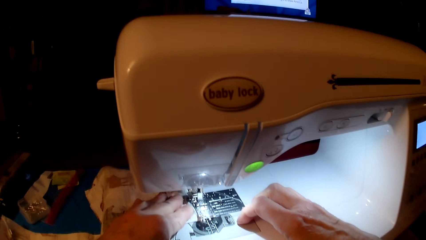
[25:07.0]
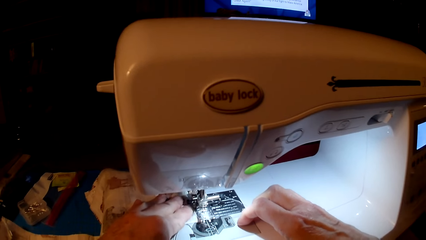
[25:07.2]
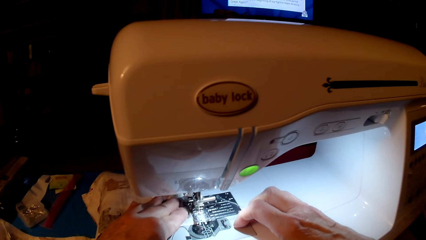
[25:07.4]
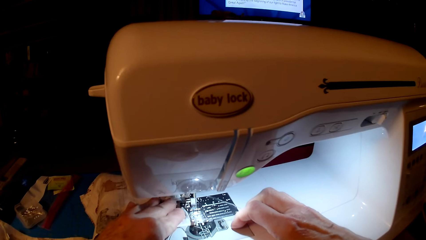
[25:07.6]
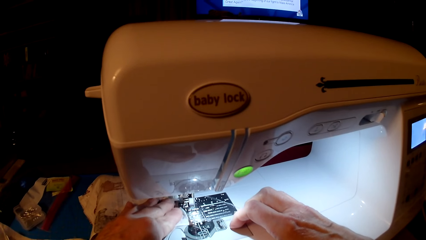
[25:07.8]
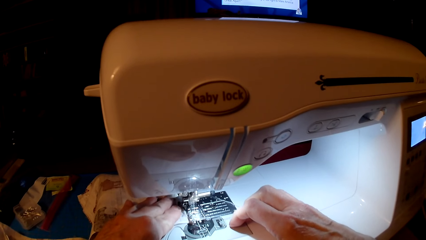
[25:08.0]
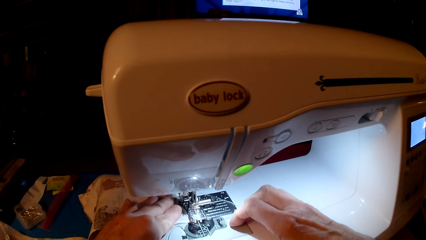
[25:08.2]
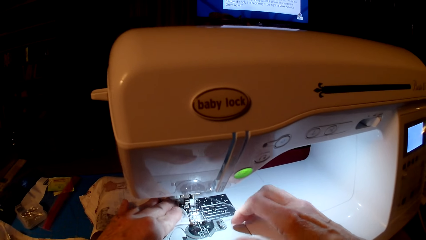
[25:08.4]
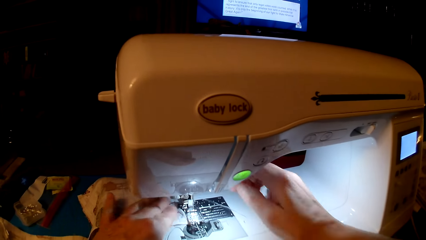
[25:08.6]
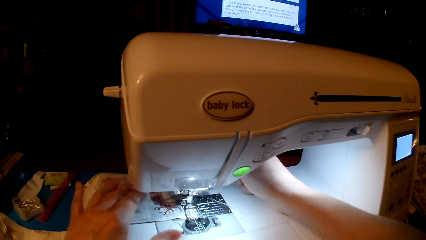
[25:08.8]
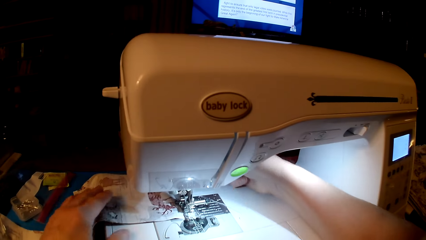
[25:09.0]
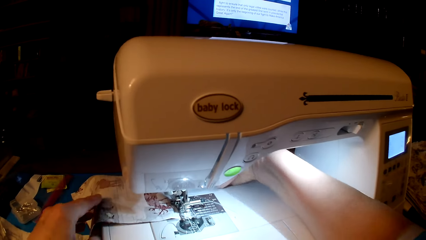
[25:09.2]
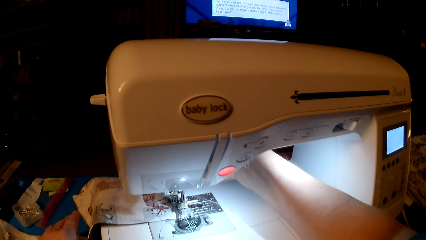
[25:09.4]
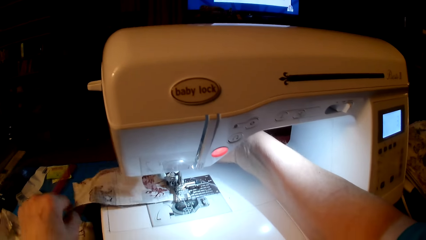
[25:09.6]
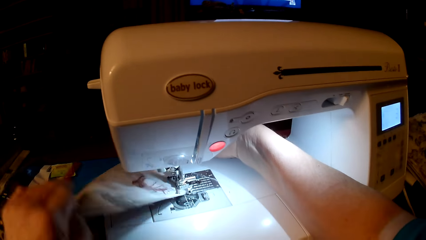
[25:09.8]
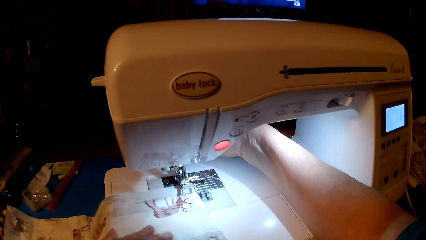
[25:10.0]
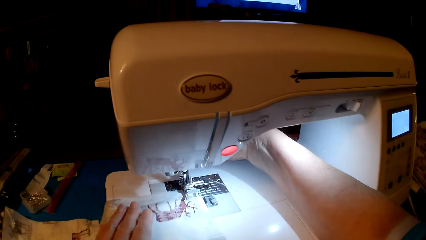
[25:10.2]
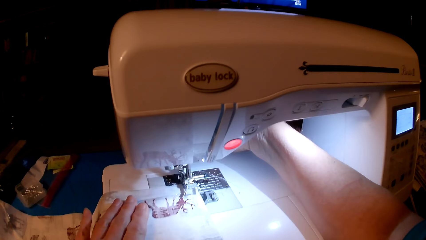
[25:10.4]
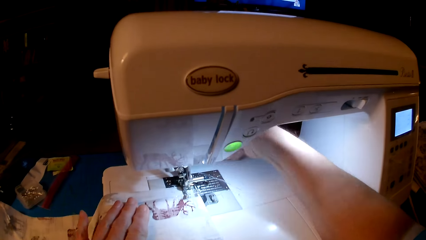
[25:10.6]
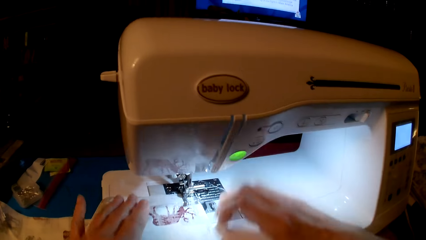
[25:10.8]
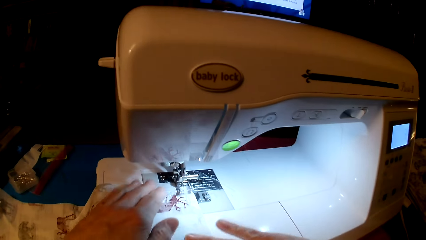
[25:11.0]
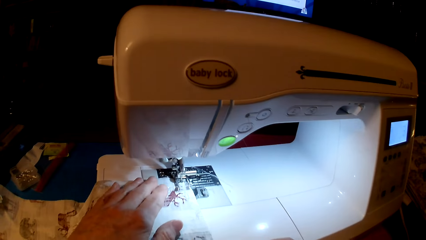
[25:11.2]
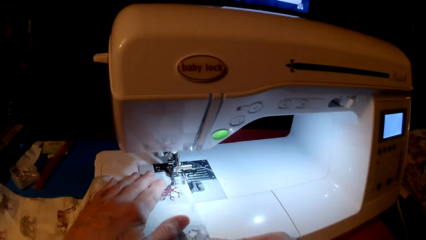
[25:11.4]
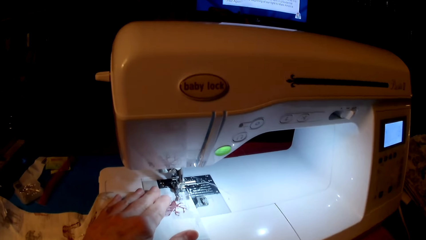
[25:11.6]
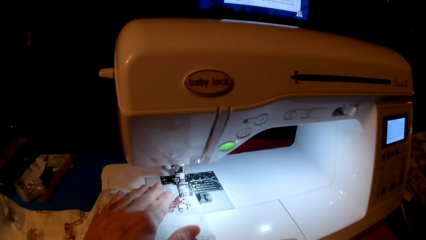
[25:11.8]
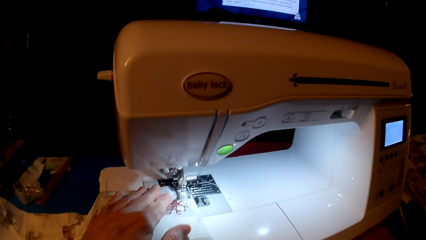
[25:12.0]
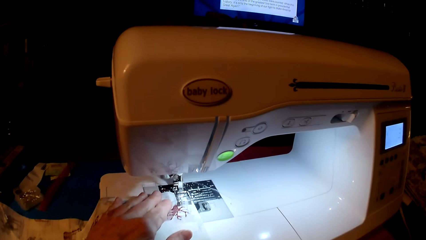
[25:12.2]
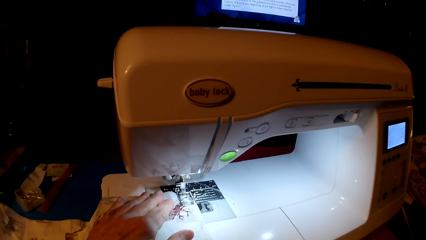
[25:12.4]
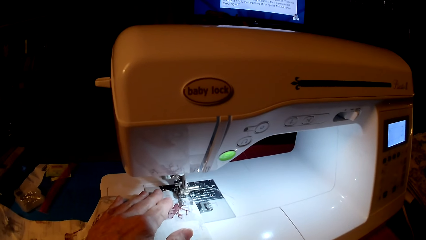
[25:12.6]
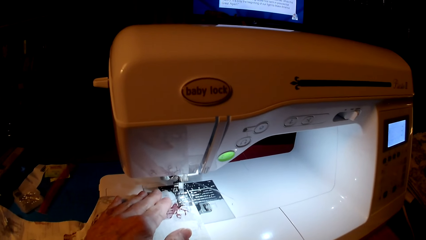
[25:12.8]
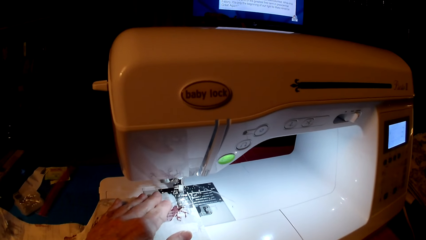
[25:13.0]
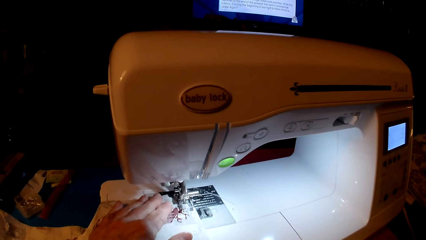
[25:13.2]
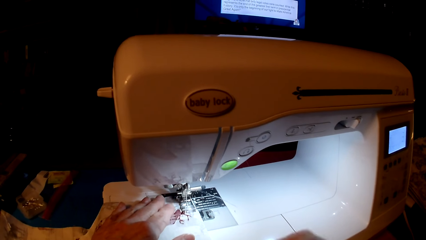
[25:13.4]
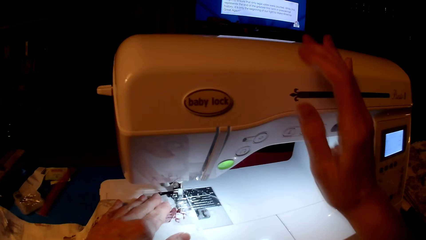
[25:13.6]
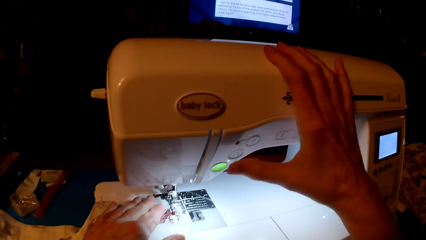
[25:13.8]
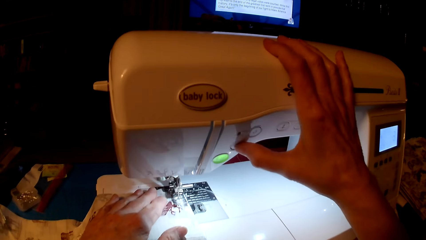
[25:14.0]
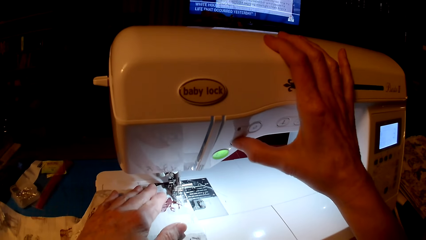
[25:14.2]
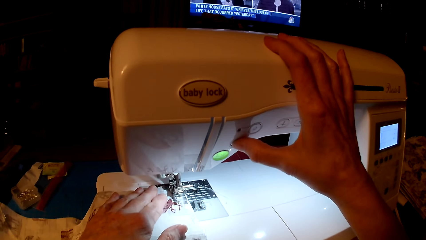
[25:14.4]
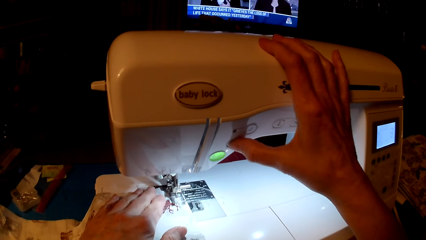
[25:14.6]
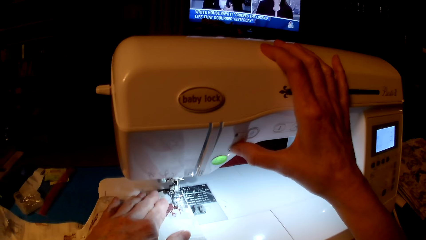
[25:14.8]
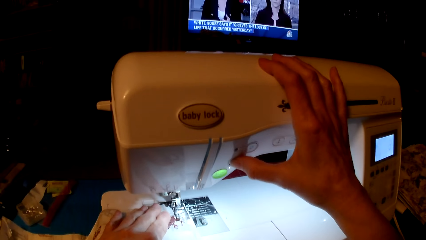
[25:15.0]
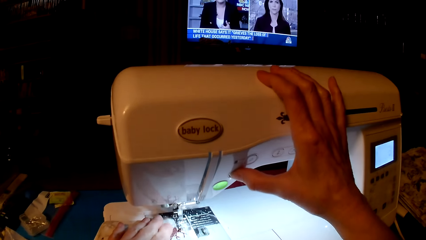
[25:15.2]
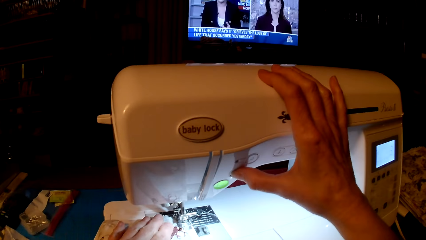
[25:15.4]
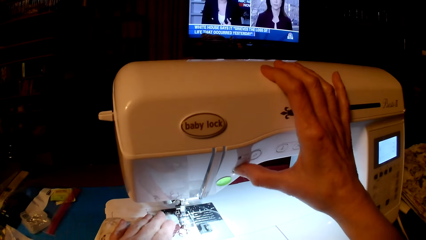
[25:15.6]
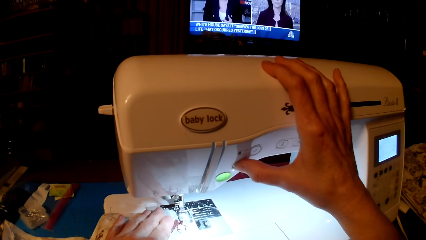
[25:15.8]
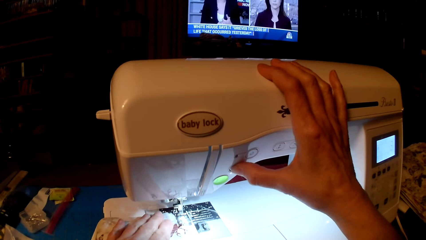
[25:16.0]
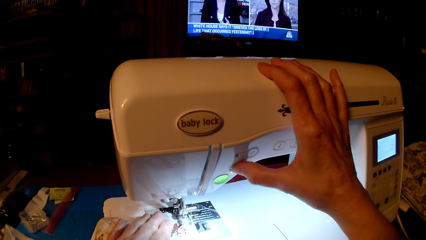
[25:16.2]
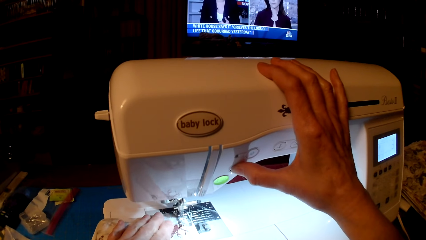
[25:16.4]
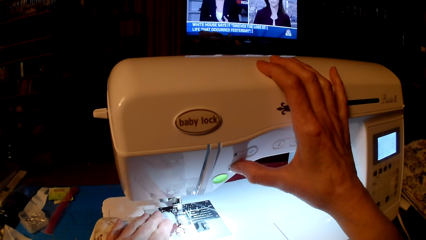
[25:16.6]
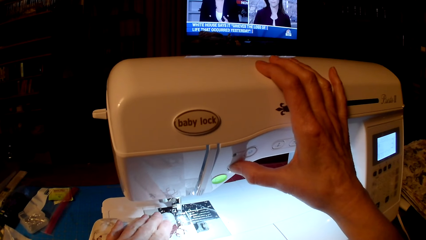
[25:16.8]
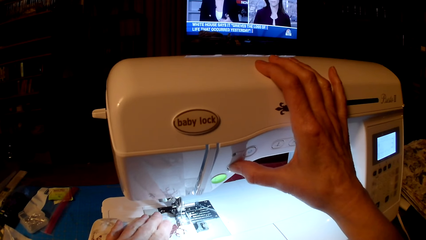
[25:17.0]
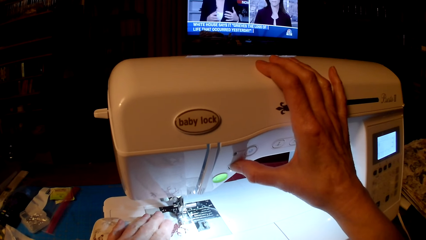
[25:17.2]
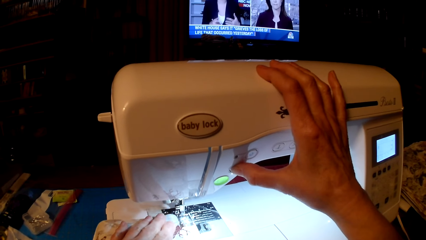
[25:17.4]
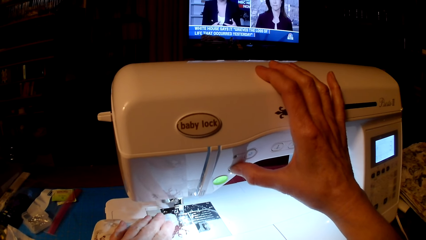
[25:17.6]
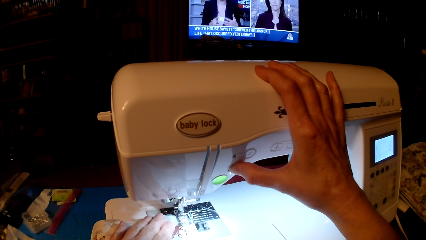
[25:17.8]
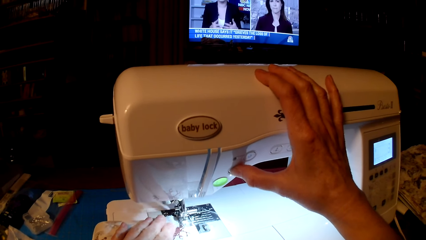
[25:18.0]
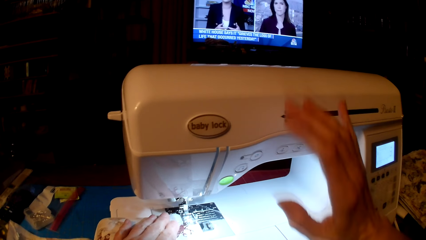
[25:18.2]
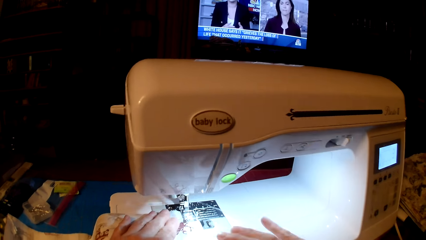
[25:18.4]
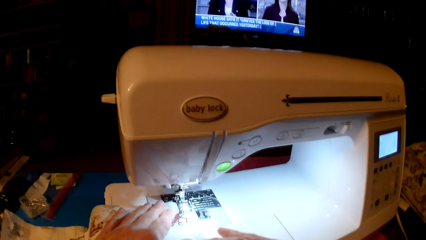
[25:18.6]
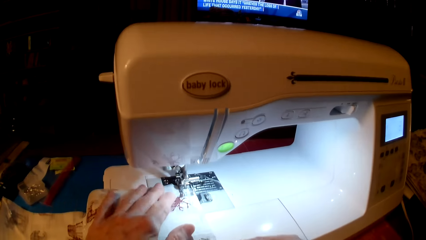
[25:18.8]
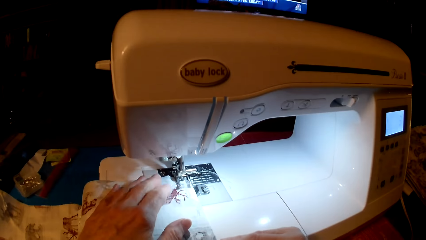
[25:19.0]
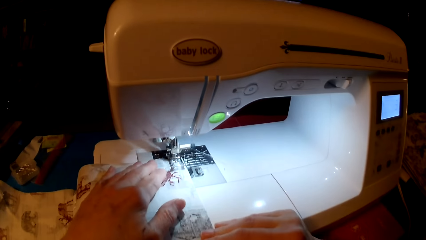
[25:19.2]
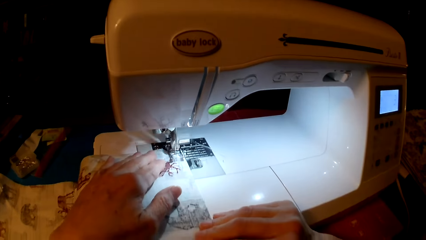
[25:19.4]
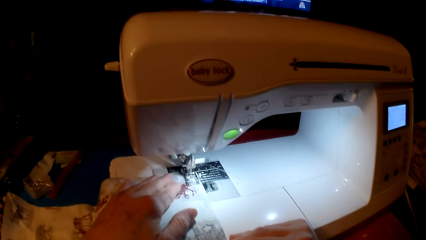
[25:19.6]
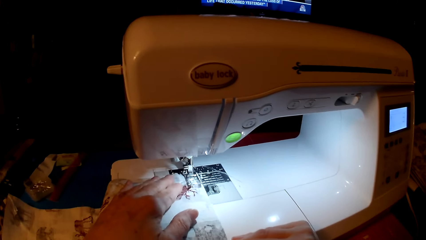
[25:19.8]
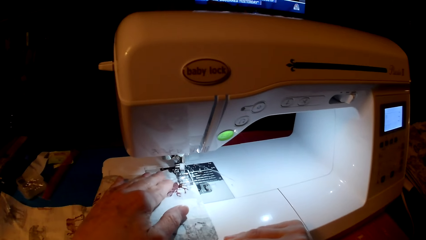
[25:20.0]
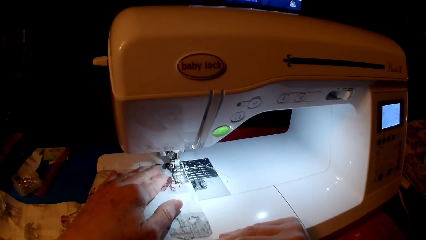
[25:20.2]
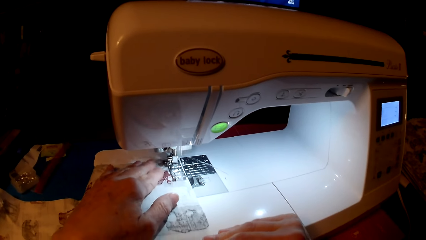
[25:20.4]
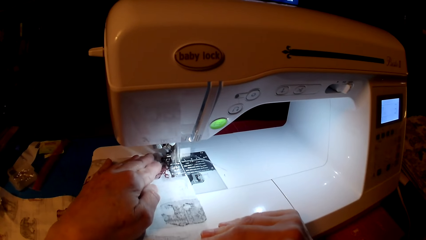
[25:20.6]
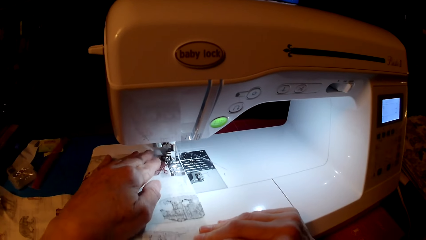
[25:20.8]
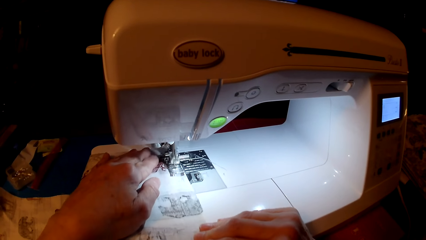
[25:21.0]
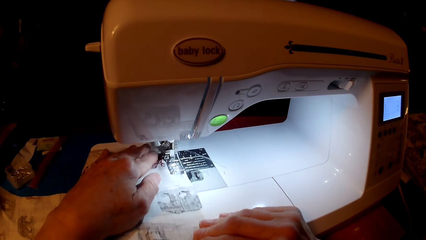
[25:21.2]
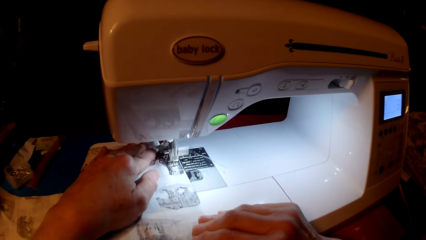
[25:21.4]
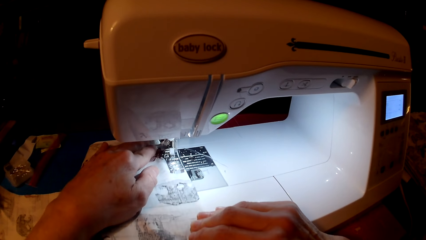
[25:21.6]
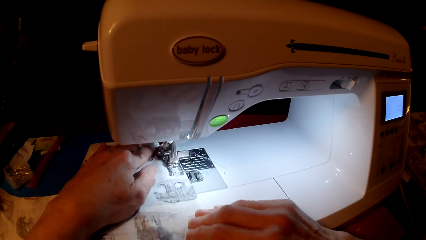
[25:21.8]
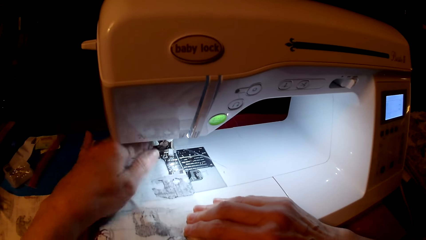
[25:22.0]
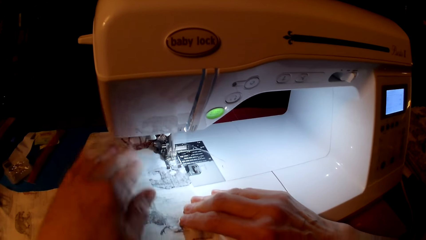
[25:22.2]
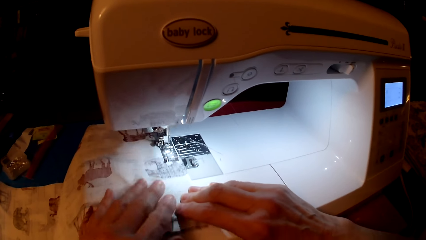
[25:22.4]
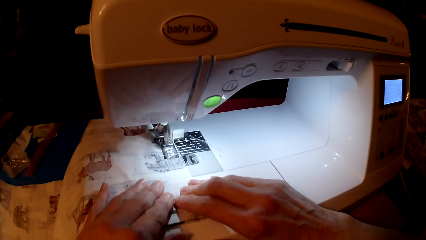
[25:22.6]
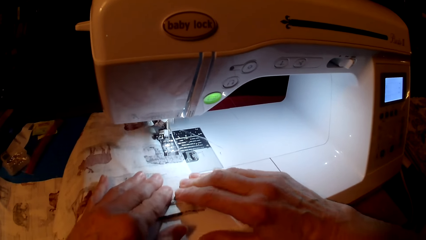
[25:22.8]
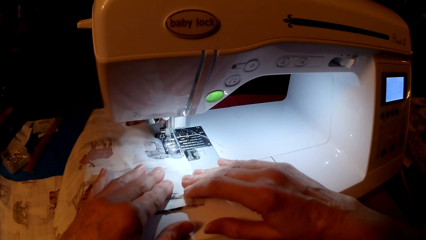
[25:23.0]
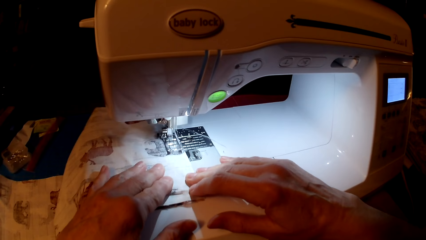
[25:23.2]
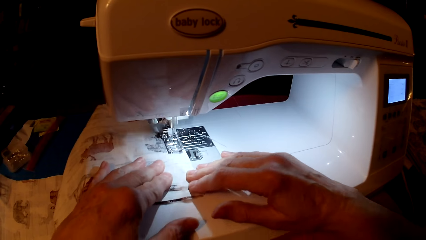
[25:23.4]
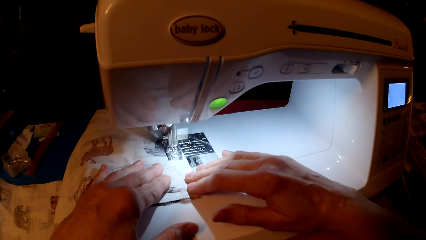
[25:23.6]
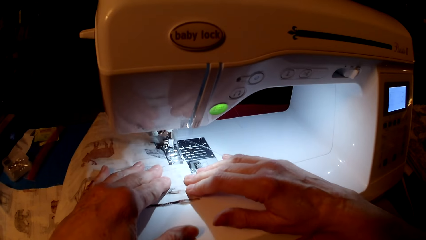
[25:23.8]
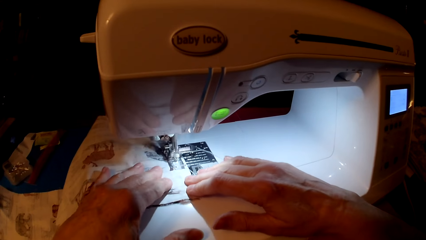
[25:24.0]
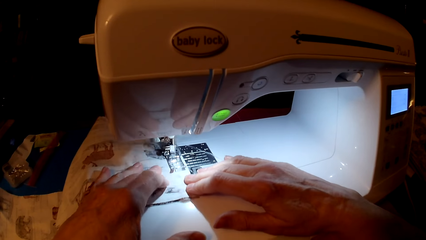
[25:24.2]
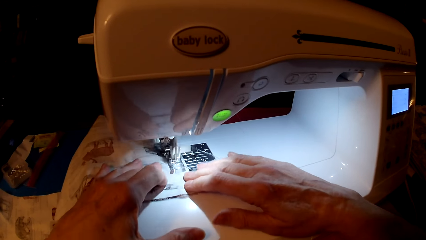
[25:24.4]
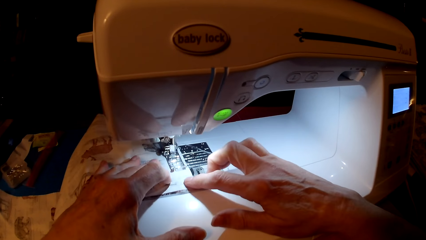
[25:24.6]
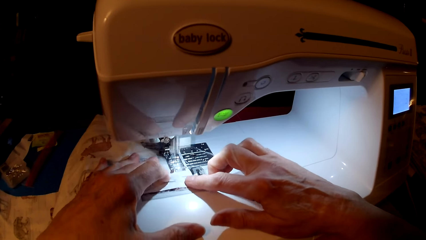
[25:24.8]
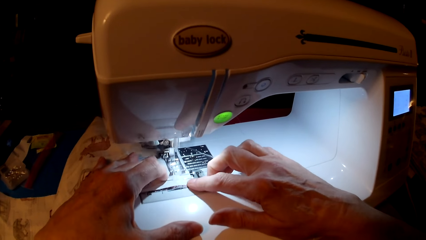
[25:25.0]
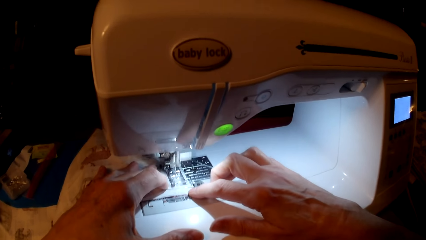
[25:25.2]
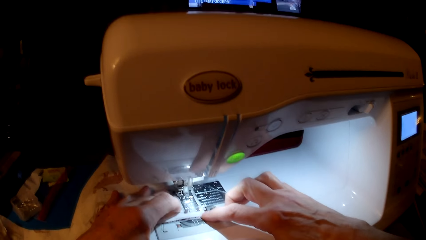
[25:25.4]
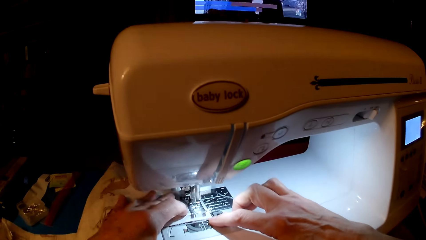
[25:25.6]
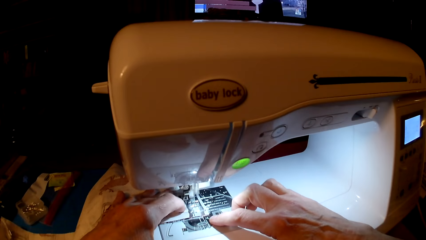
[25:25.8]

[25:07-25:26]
The camera wearer turns the piece of cloth. They sew the piece of cloth. They press the speed button. They sew the cloth.
